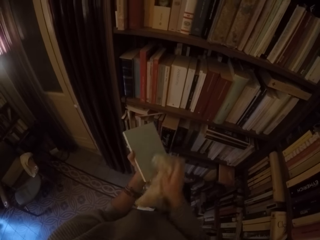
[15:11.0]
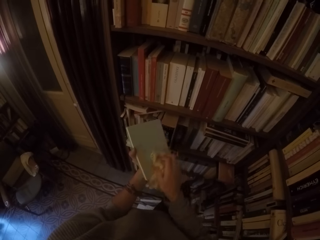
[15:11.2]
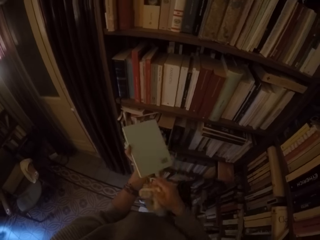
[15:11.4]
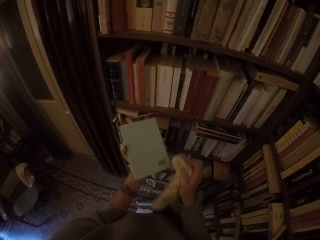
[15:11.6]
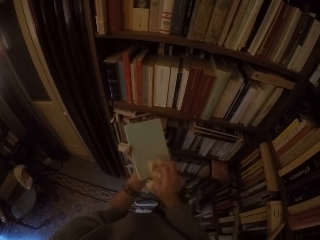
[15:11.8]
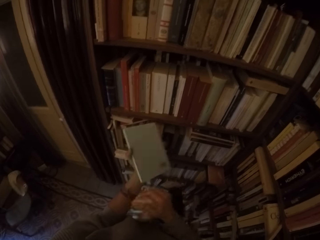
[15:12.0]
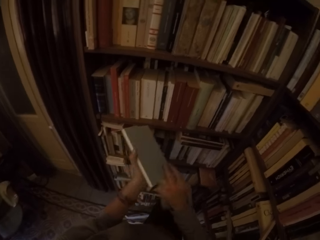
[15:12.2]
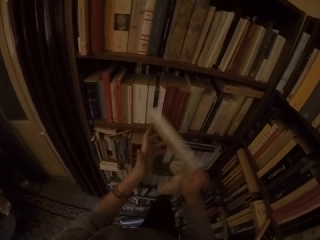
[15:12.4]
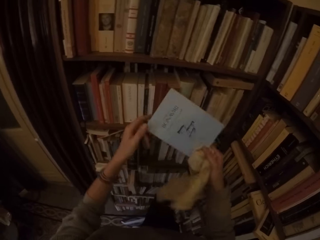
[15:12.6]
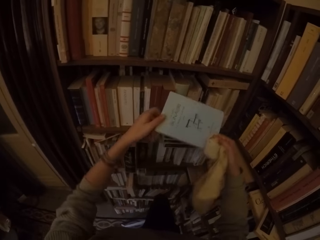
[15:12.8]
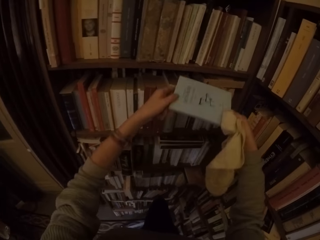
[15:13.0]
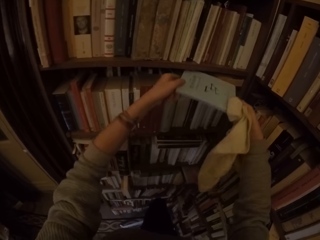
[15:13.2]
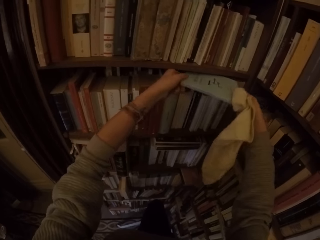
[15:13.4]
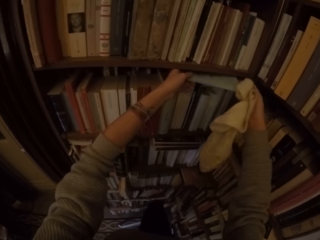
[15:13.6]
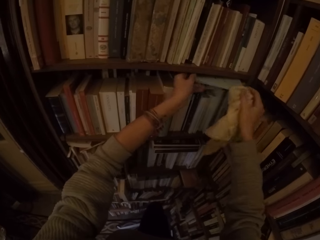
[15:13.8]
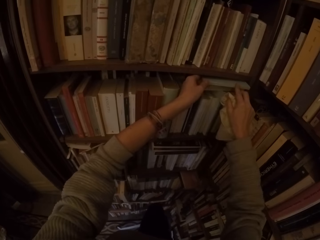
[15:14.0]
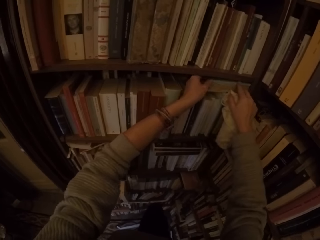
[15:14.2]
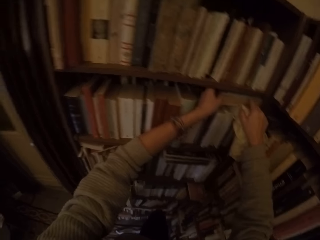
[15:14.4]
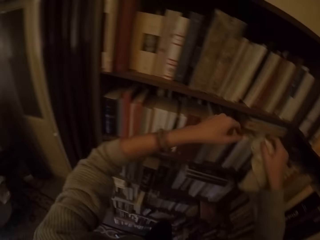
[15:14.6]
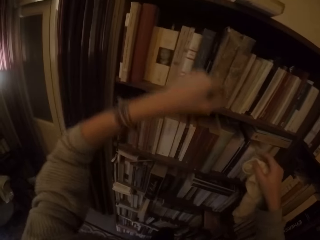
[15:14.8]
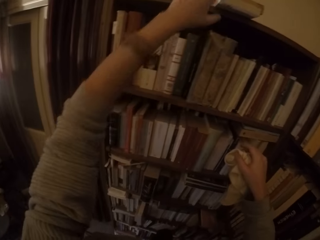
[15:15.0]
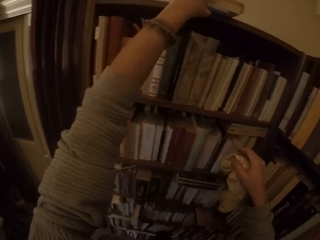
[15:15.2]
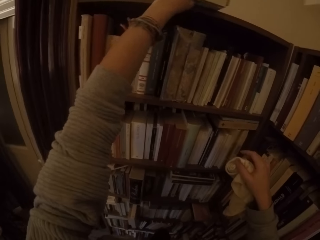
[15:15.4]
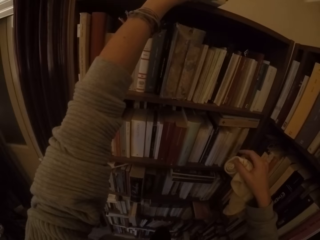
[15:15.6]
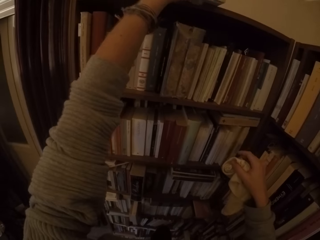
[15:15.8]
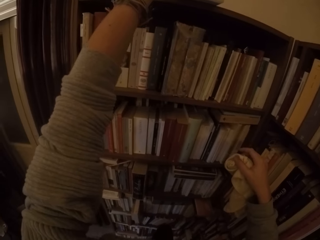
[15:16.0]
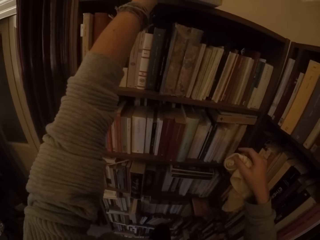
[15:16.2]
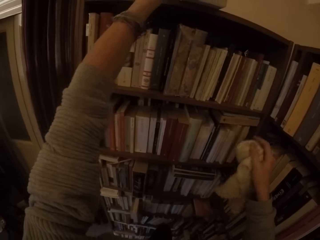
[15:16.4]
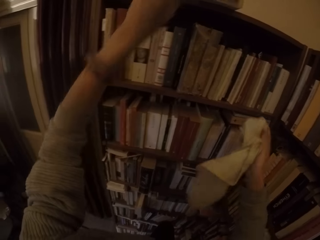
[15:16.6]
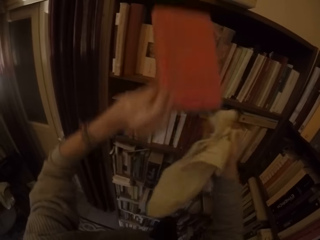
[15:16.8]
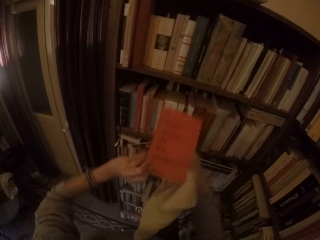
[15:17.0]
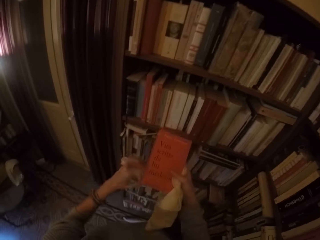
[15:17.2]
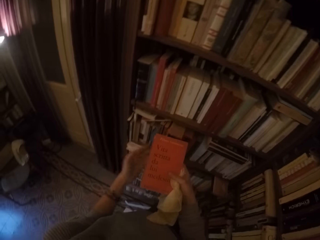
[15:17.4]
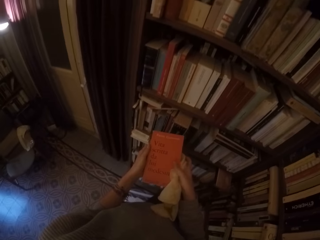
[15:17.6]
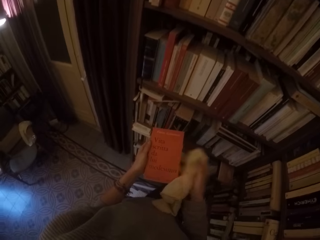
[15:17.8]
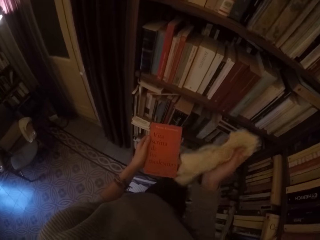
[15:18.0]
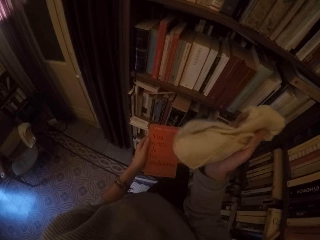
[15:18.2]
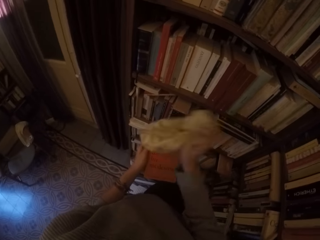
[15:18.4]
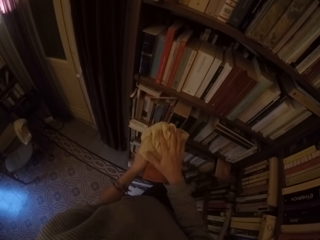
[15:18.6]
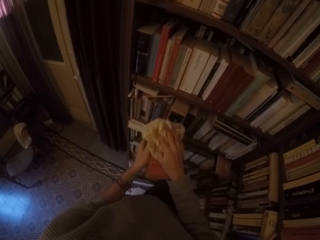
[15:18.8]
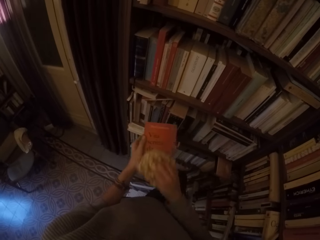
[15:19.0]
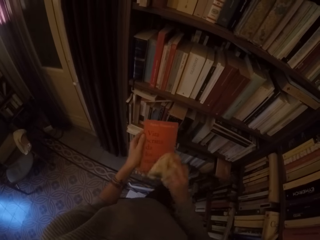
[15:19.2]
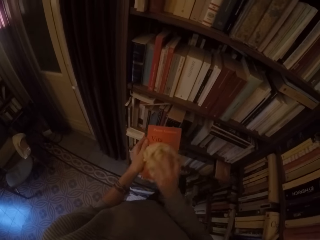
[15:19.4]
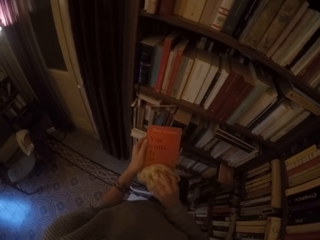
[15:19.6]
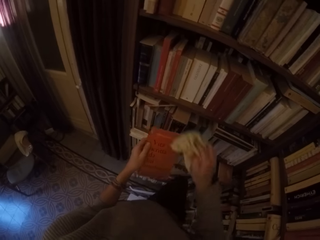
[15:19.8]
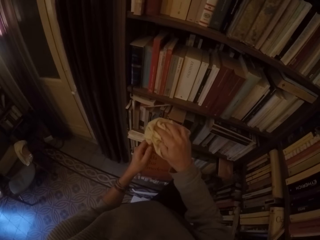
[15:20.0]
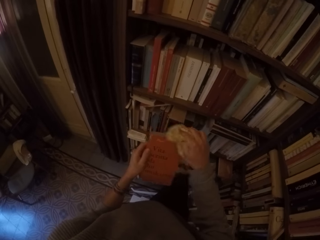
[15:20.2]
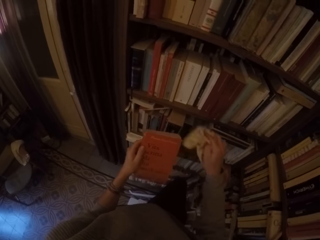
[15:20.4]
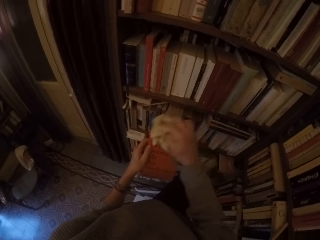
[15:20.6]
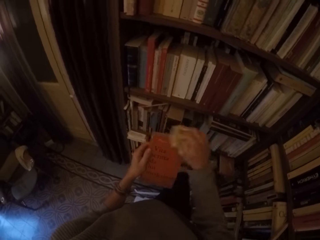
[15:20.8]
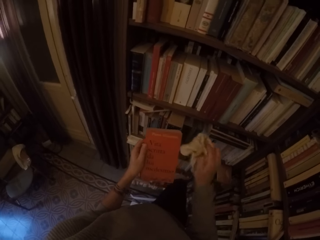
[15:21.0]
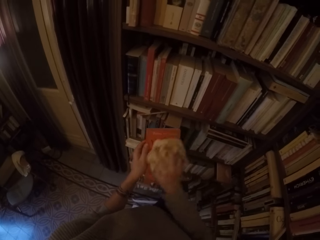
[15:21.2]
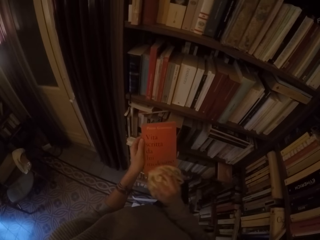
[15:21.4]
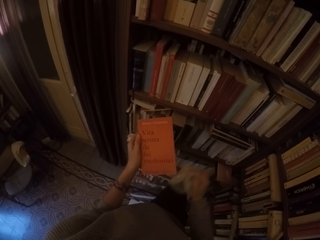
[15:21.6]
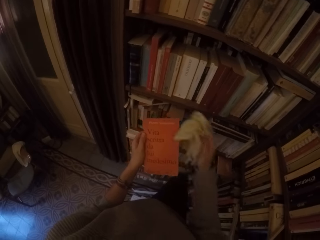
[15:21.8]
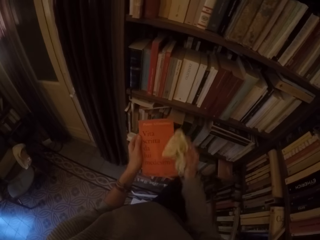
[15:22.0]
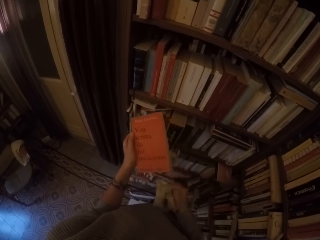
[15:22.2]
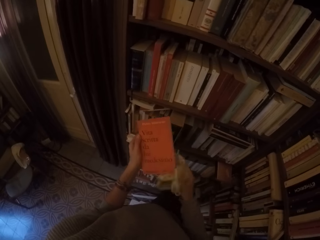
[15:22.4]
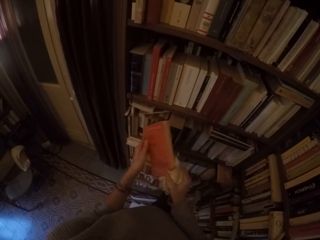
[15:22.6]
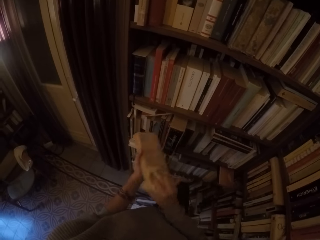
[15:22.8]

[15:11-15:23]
The camera wearer puts the book on the shelf with both hands. He picks up another book from the top of the shelf with his left hand. He wipes the book with the towel in his right hand.

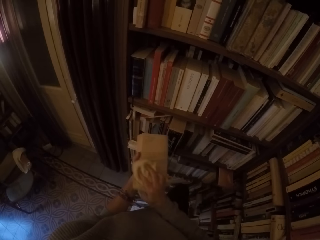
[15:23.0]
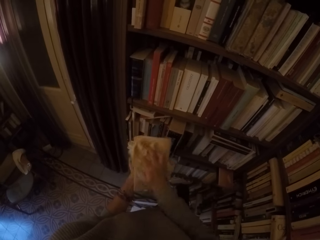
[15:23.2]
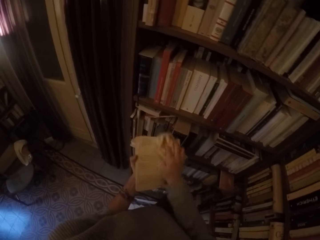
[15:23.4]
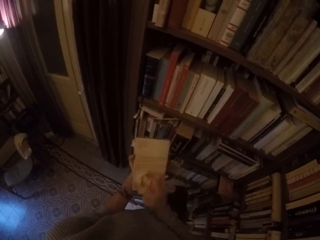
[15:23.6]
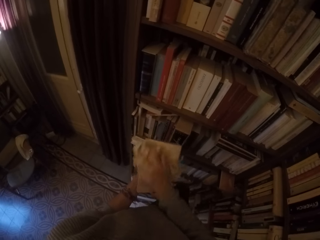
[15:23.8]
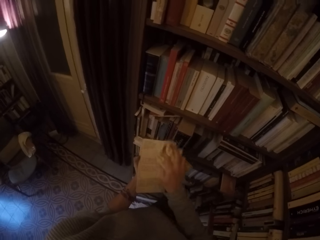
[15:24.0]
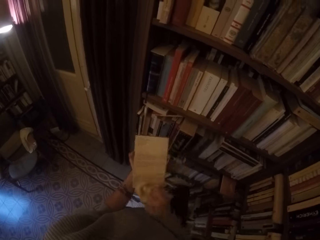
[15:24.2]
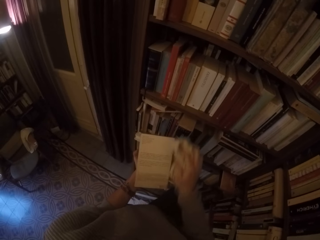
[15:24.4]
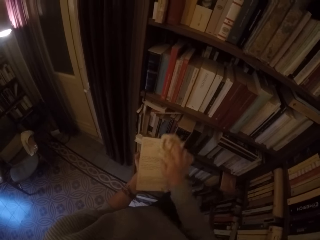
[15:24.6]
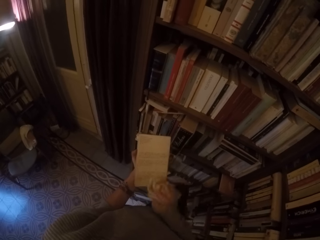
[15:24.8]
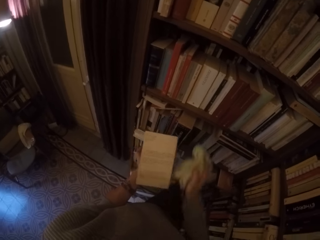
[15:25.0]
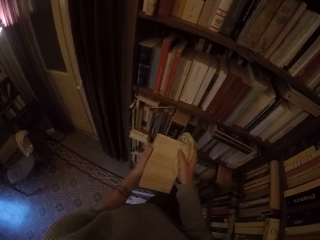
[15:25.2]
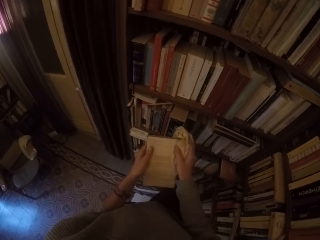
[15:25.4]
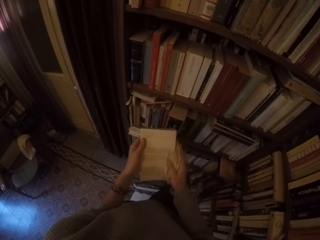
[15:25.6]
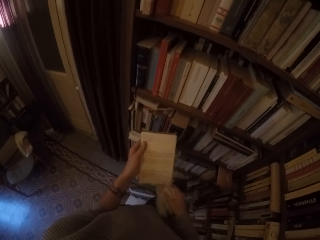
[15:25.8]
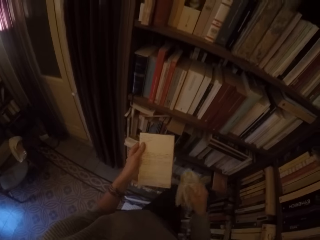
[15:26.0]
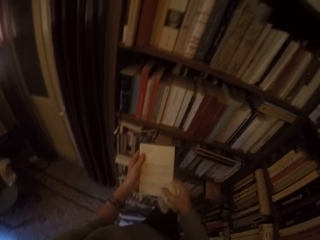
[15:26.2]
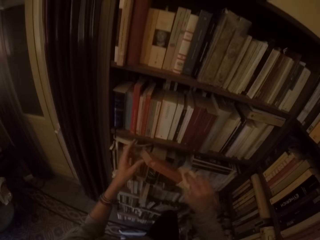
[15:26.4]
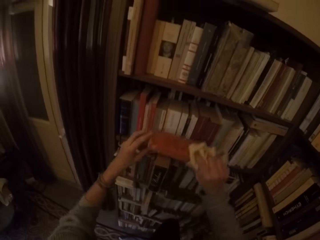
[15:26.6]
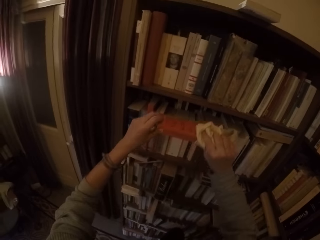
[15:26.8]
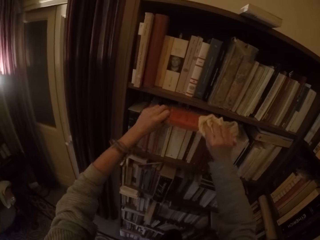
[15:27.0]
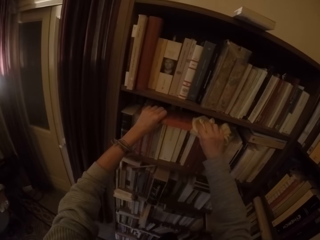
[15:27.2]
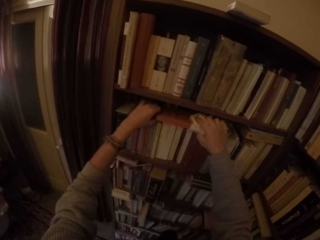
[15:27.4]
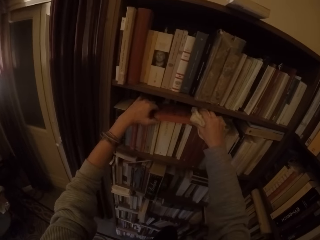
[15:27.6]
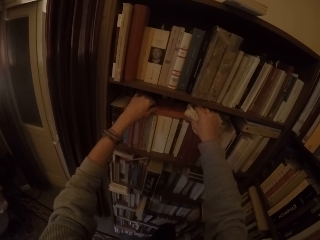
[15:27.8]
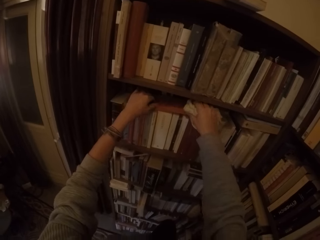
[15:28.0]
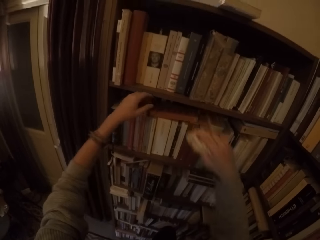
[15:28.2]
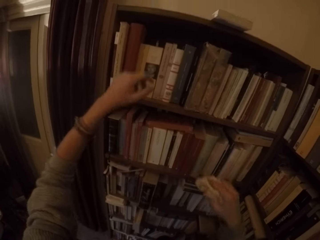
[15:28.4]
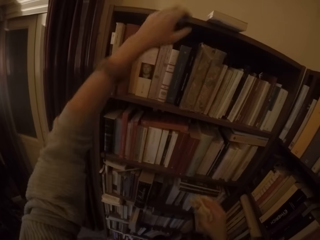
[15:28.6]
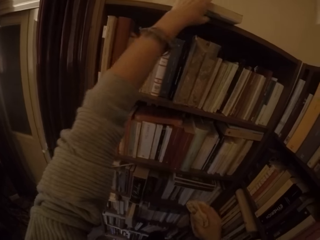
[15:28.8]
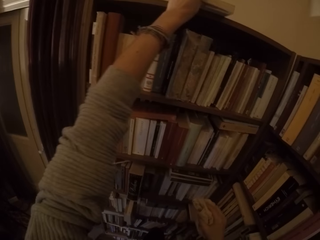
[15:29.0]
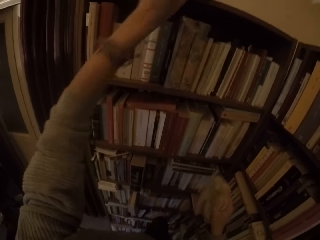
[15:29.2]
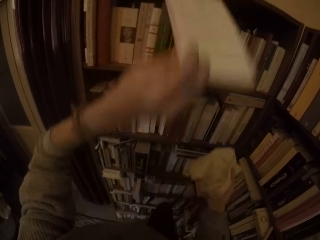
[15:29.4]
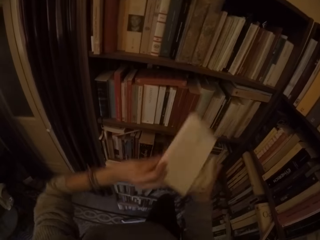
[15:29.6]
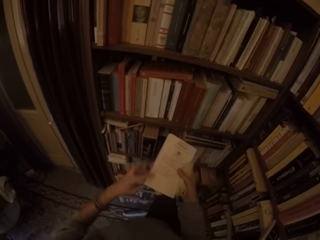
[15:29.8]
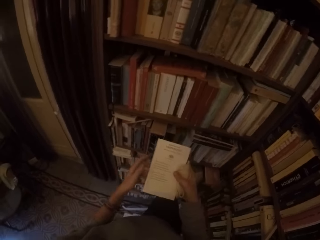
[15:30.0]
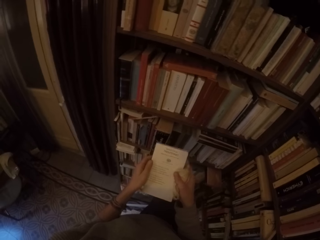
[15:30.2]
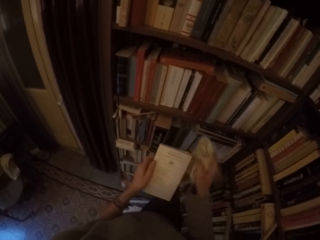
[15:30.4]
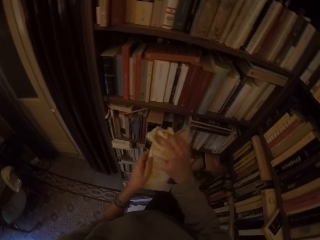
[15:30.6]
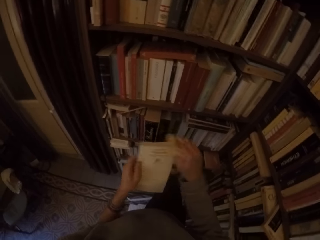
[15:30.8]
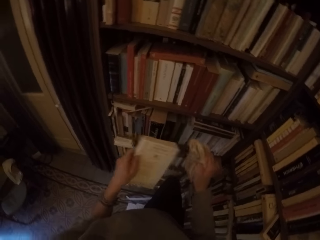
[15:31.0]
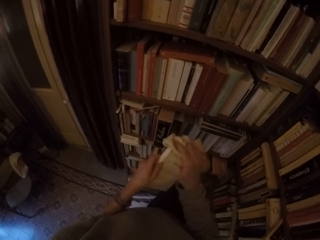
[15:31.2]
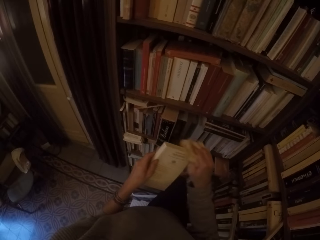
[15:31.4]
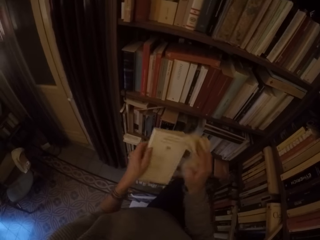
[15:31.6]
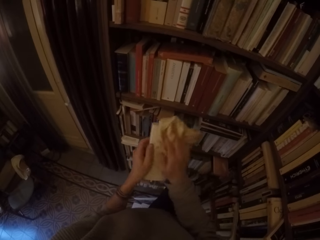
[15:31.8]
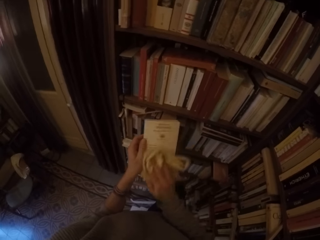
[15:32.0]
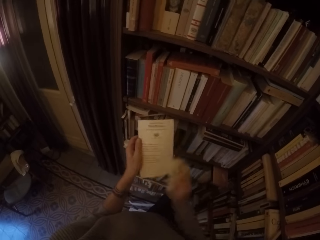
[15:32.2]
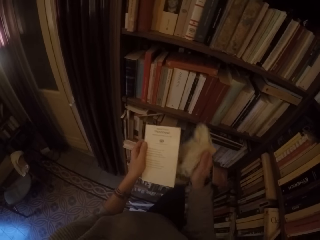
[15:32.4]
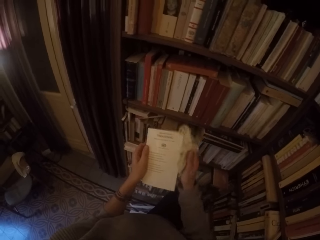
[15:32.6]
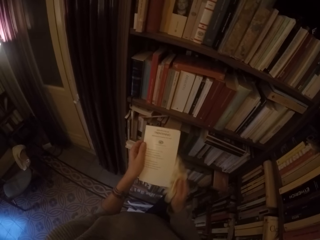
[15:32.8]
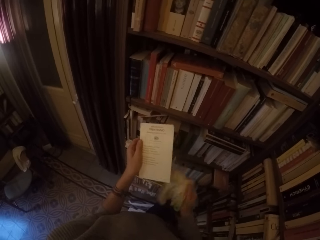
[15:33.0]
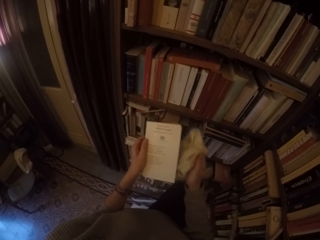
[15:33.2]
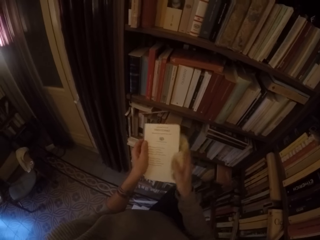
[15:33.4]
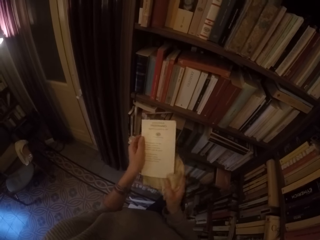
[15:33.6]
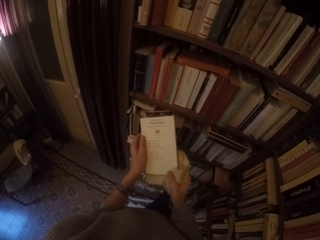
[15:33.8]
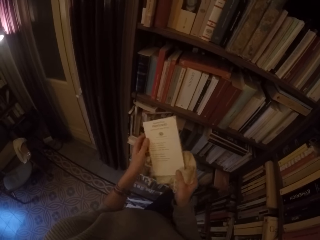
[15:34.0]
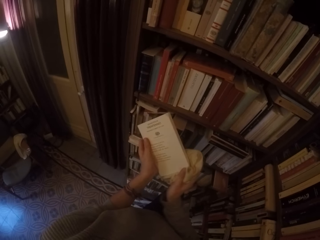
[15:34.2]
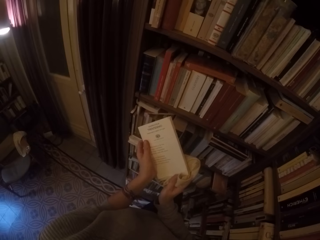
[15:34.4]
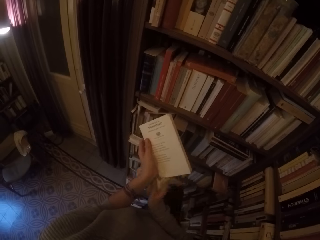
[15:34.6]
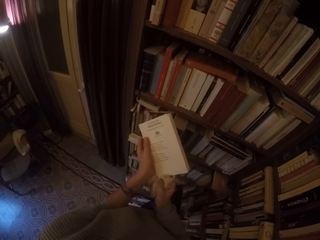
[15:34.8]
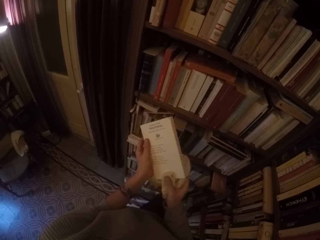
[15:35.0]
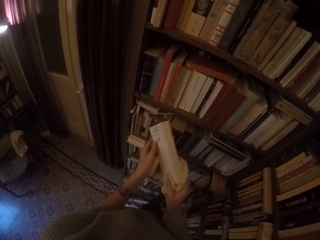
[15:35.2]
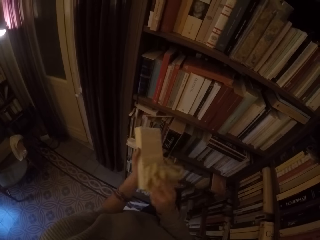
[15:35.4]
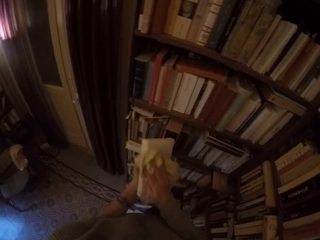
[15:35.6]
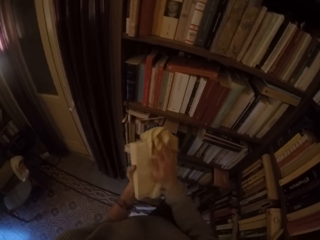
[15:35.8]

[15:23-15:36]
The camera wearer puts the book on the shelf with both hands. He picks up another book from the top of the shelf with his left hand. He wipes the book with the towel in his right hand.
